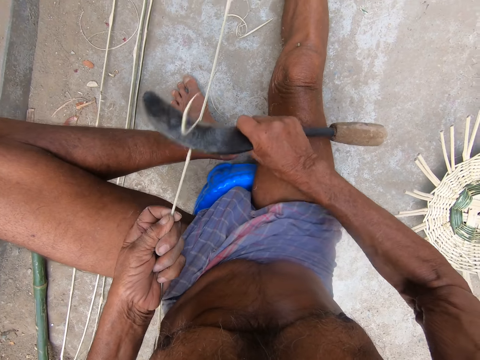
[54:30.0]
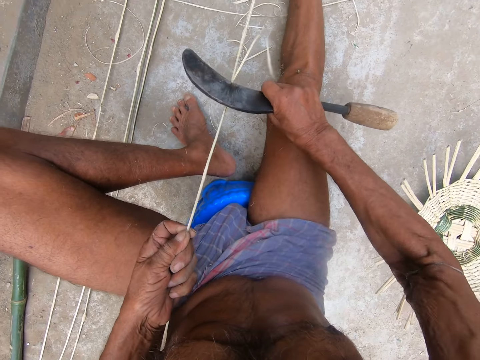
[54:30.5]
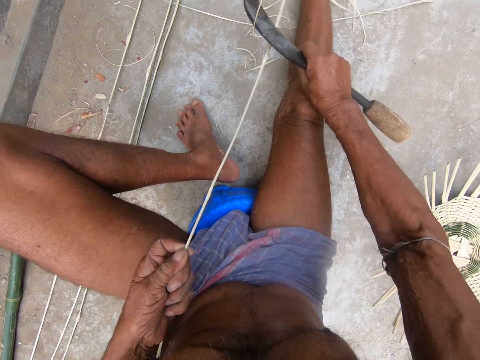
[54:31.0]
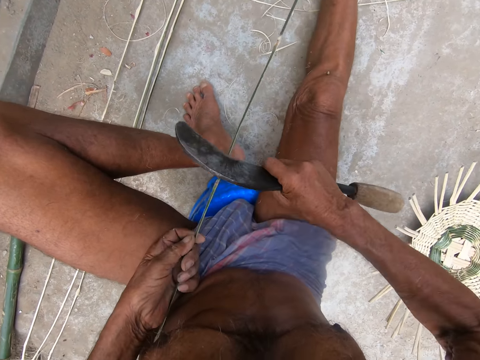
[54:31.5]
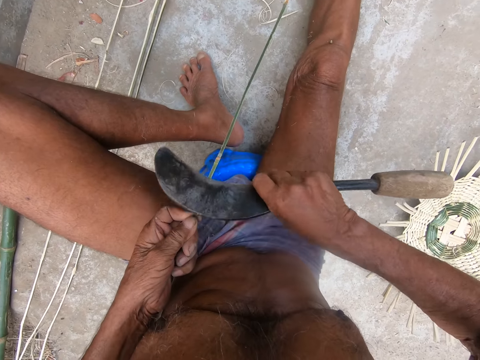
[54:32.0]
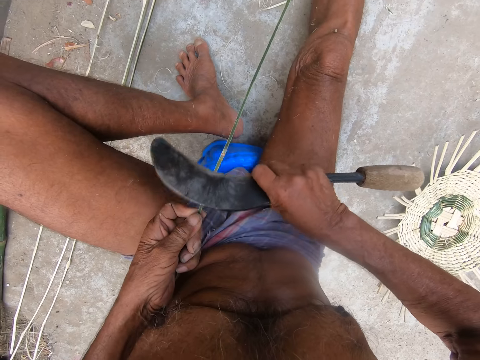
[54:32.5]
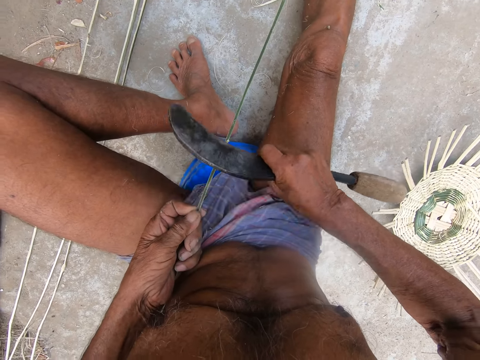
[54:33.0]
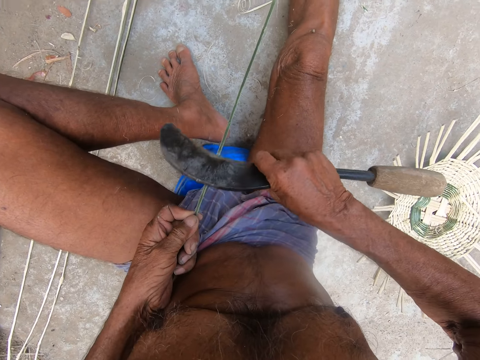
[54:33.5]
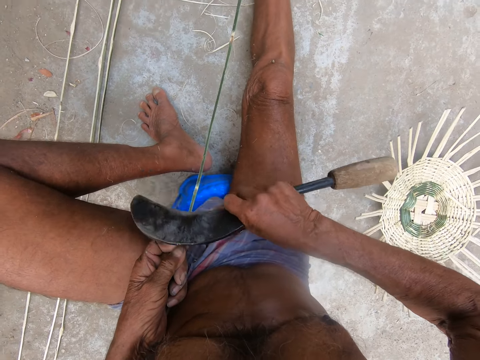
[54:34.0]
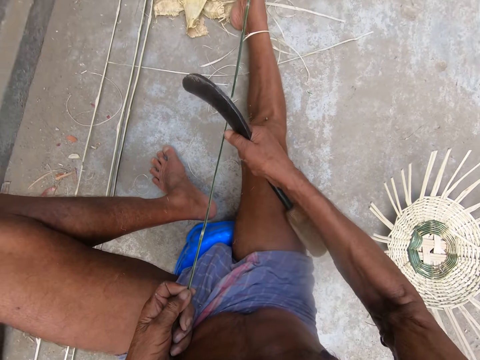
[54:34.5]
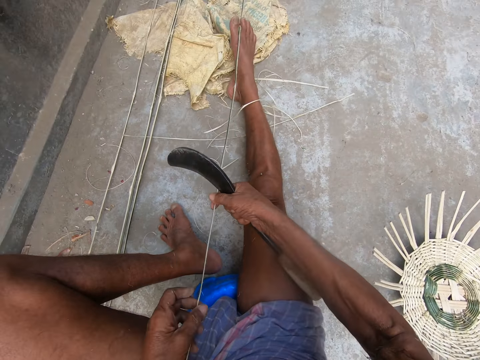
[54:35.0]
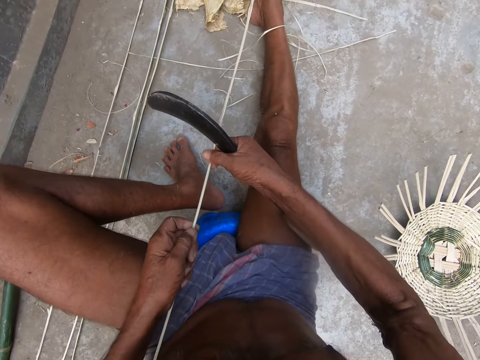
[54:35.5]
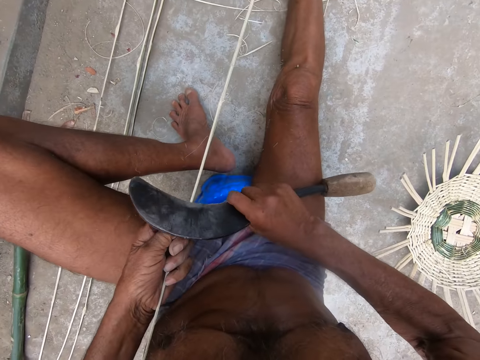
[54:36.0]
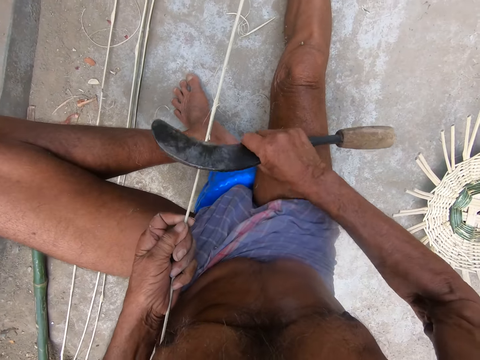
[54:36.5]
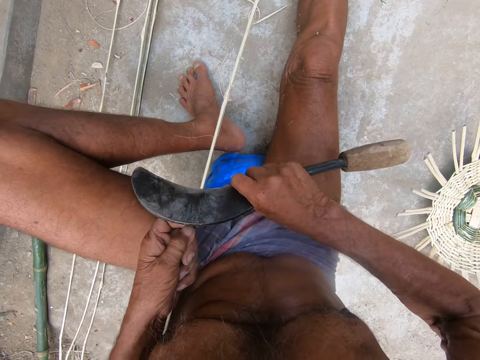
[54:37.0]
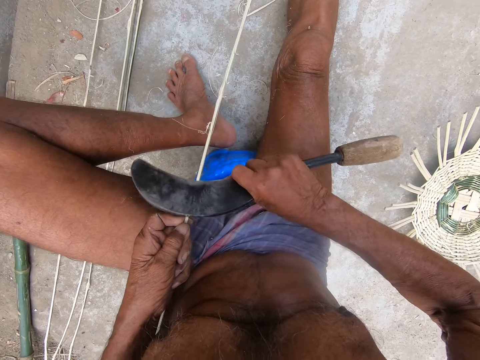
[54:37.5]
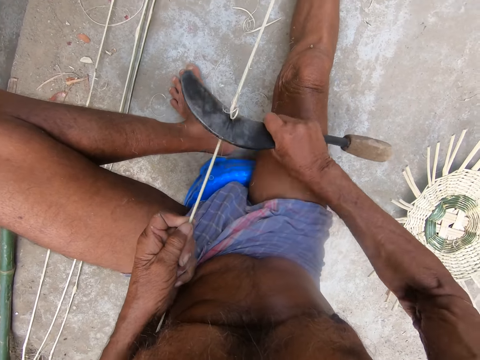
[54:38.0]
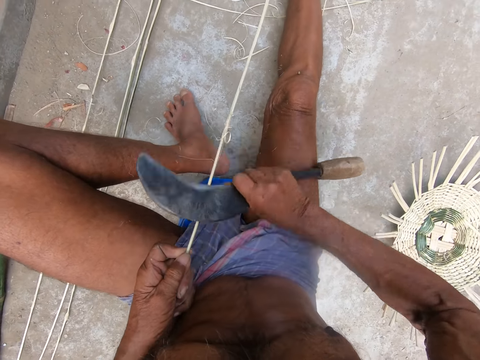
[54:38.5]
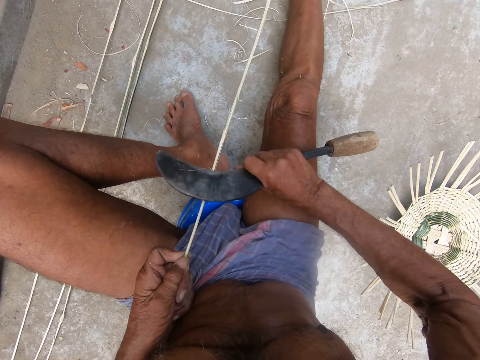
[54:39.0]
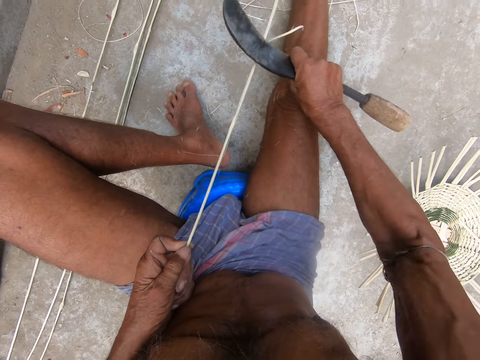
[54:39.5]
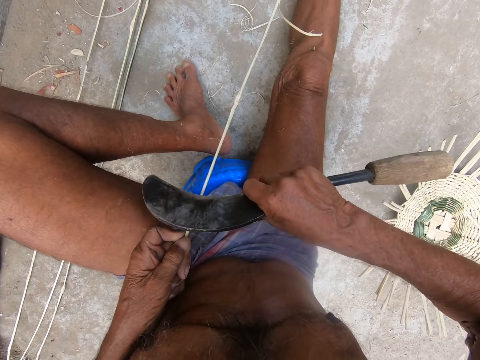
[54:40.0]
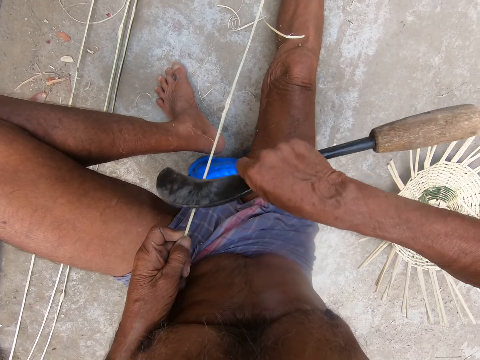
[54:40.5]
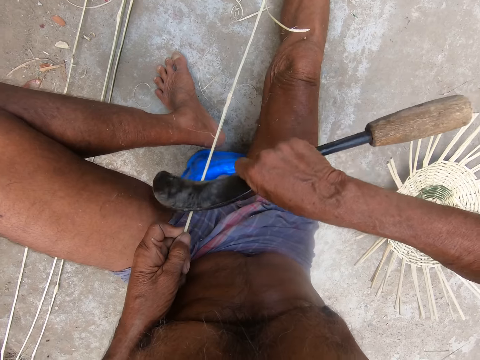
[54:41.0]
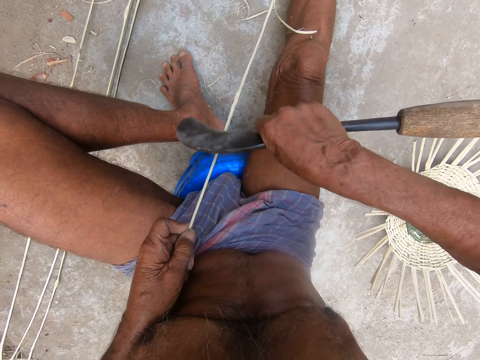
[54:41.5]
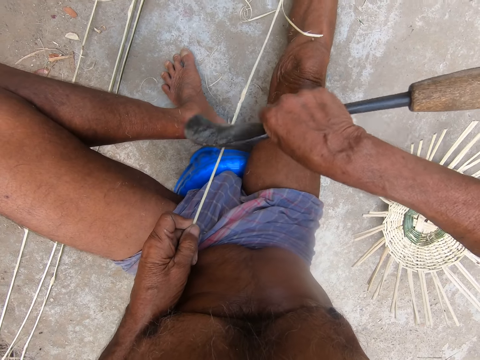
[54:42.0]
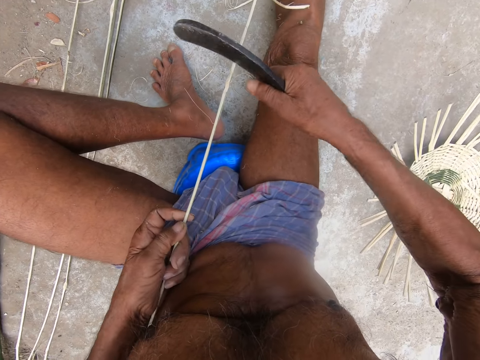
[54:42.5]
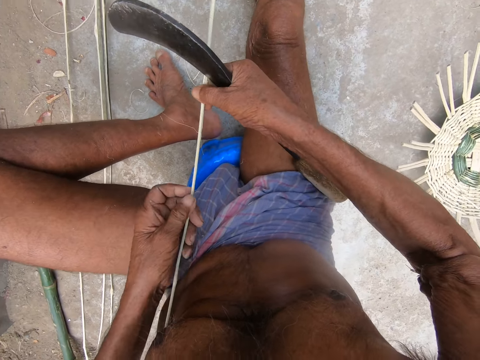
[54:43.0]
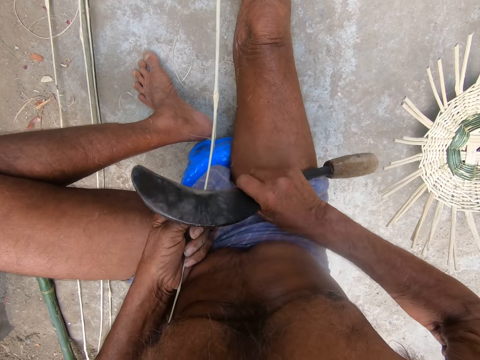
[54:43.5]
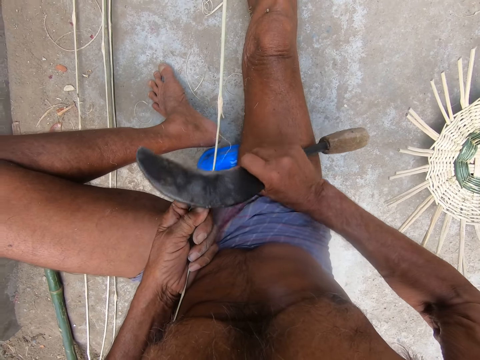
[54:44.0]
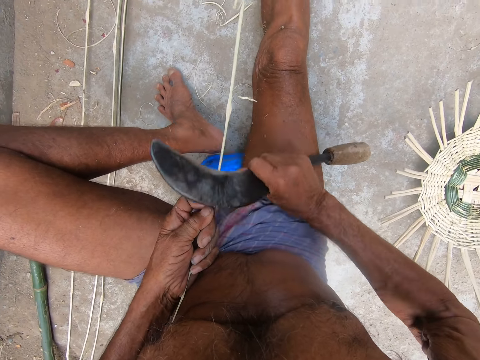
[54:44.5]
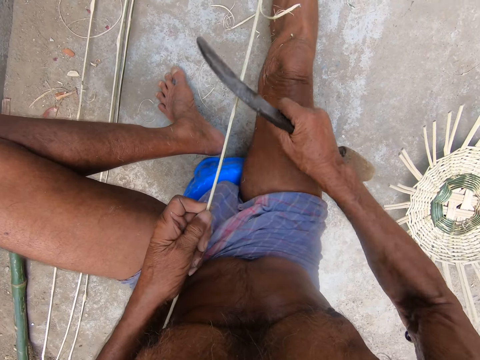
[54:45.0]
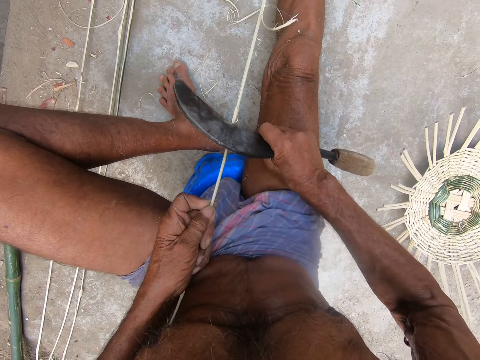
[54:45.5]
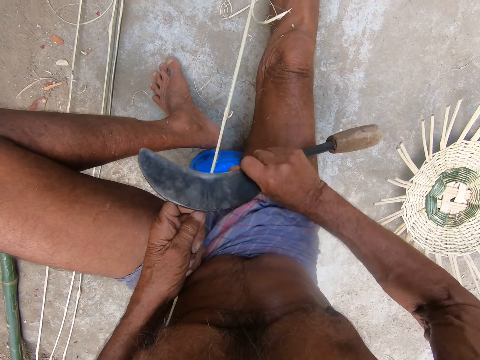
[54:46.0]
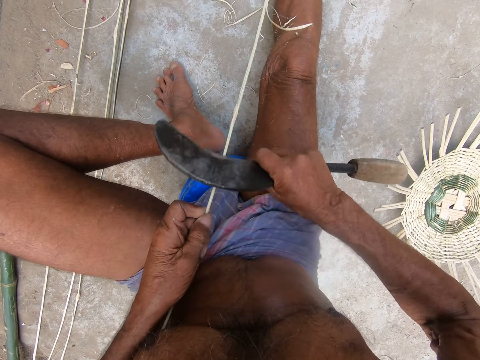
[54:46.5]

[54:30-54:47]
The camera wearer peels a stick with a slasher. He holds the bamboo strip with both hands. He moves the stick with both hands. He peels the bamboo strip in his left hand with the kukri knife in his right hand. He holds the bamboo strip with both hands, moves the stick with both hands, and peels the bamboo strip in his left hand with the kukri knife in his right hand.

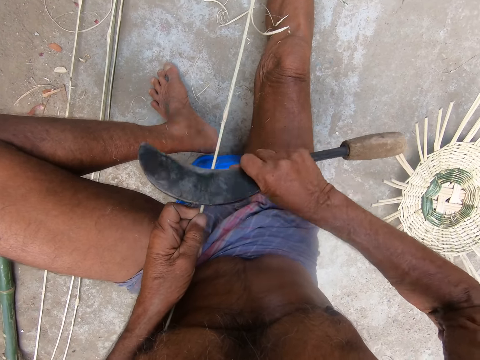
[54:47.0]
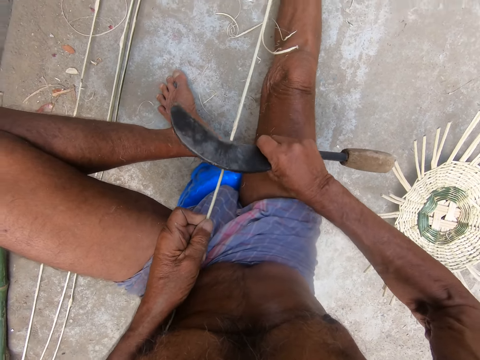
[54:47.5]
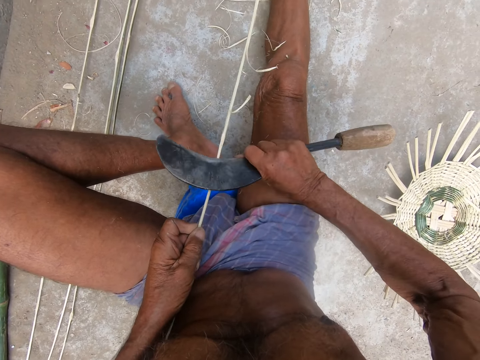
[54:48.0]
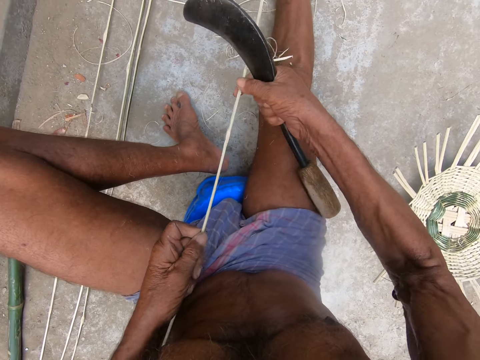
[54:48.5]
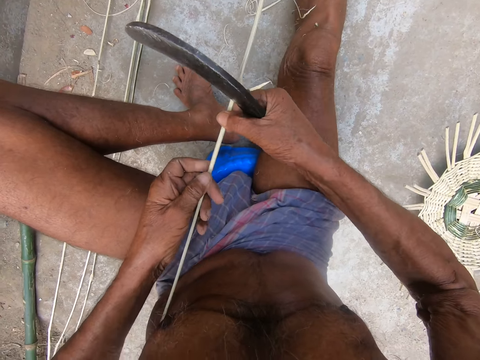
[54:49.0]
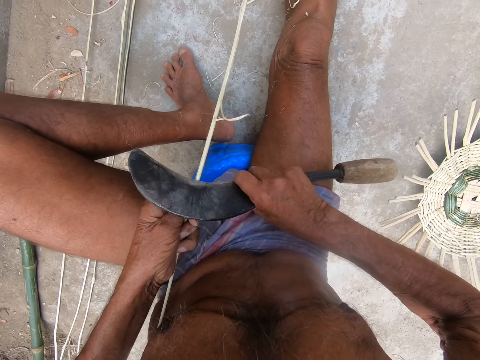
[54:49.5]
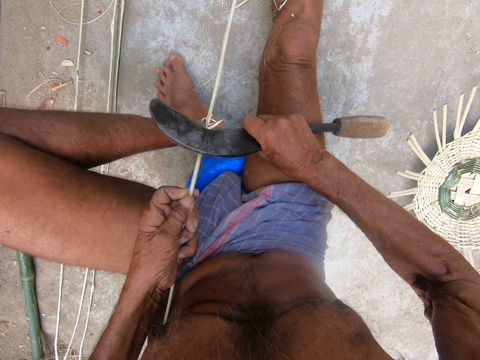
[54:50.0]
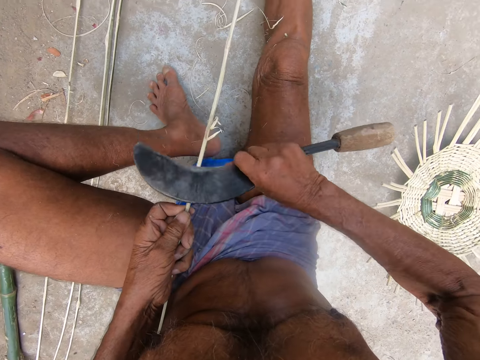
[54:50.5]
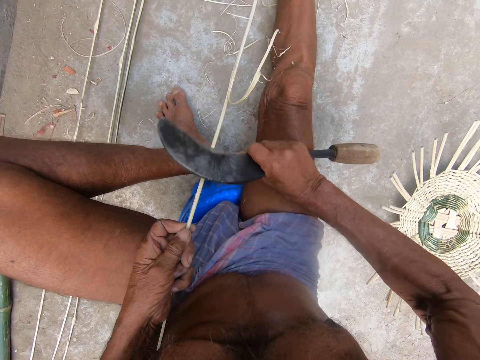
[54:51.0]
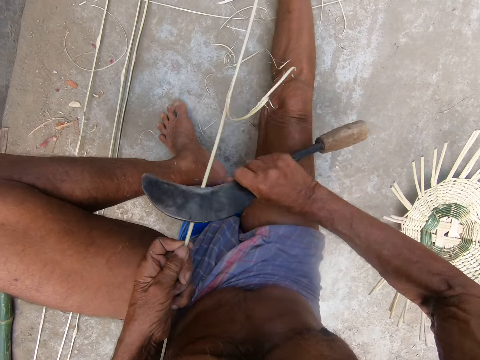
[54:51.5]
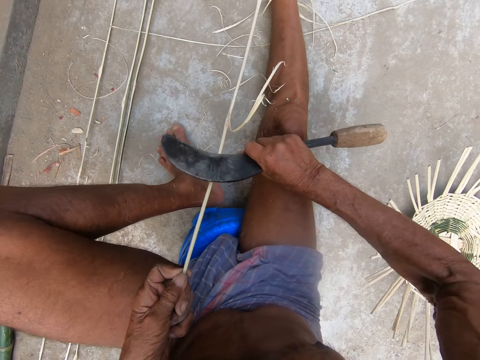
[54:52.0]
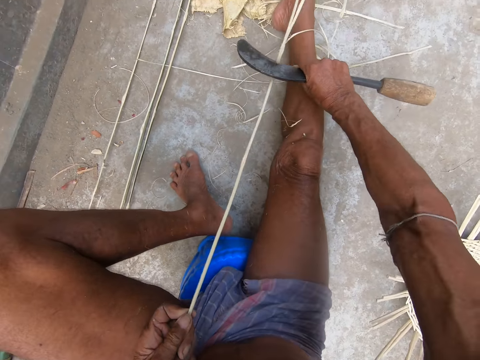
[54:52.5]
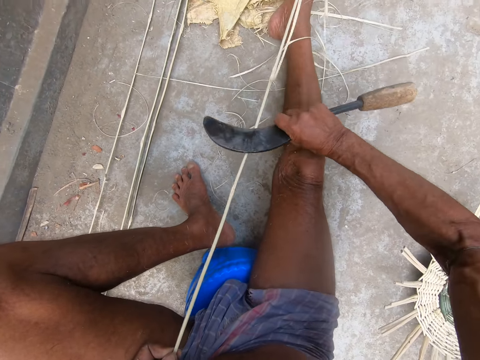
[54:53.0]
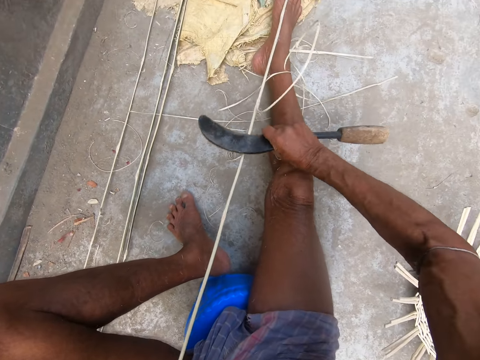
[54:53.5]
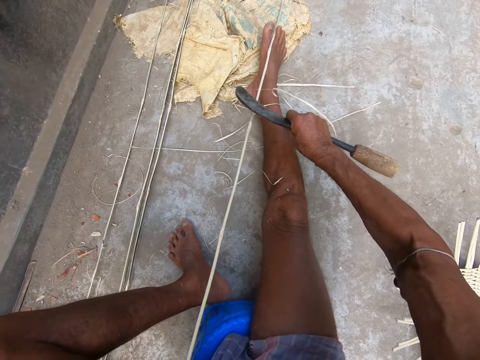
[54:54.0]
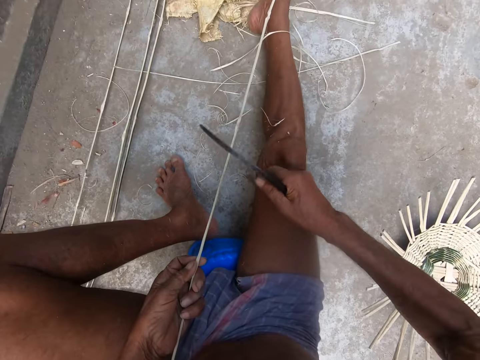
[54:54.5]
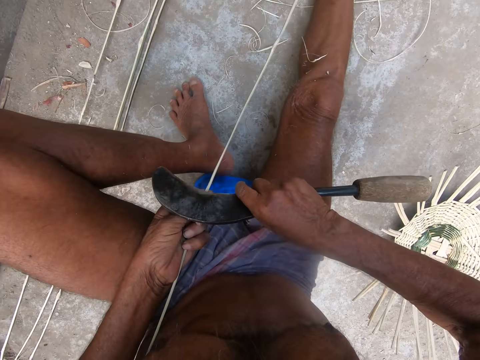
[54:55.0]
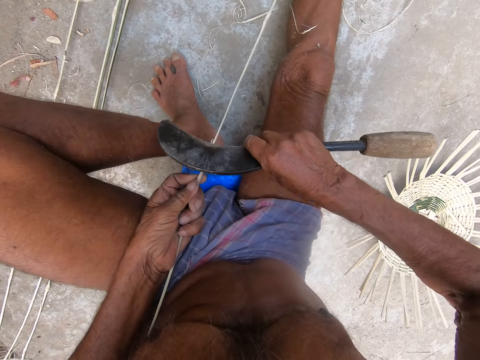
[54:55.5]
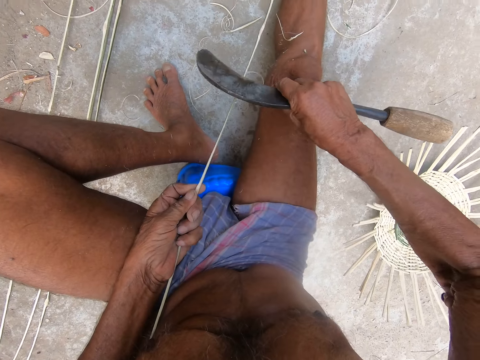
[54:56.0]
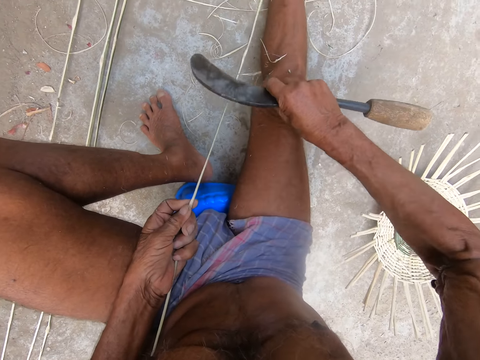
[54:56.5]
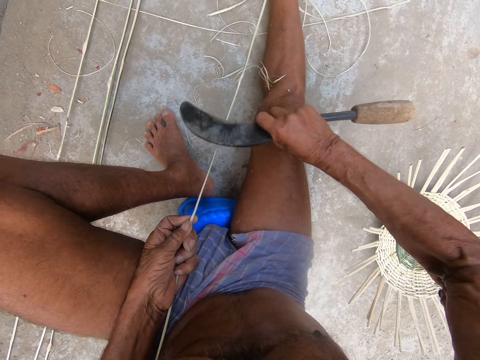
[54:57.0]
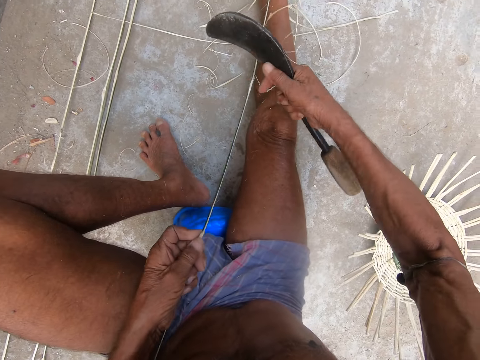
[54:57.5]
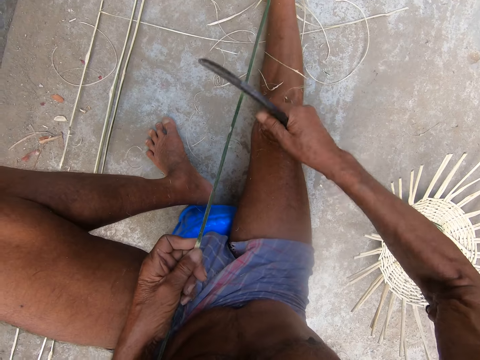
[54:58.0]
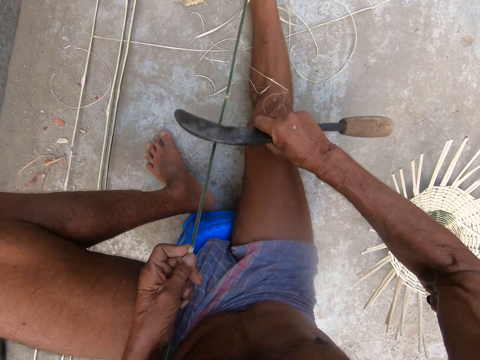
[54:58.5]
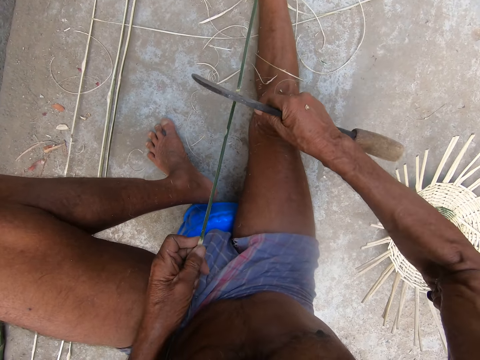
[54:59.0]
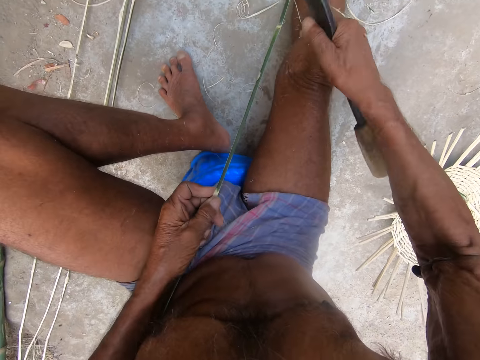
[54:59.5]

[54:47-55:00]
The camera wearer holds the bamboo strip with both hands. He moves the stick with both hands. He peels the bamboo strip in his left hand with the kukri knife in his right hand. He removes a small stick with the right hand and peels the stick with a slasher.
